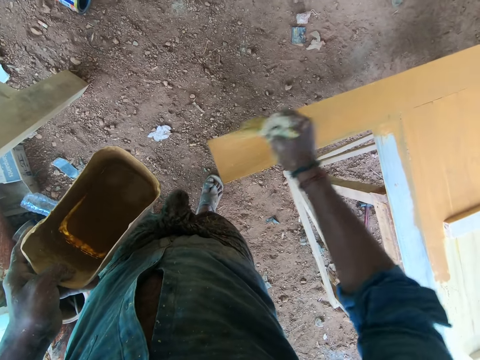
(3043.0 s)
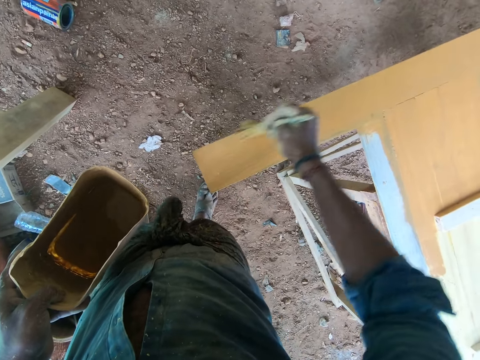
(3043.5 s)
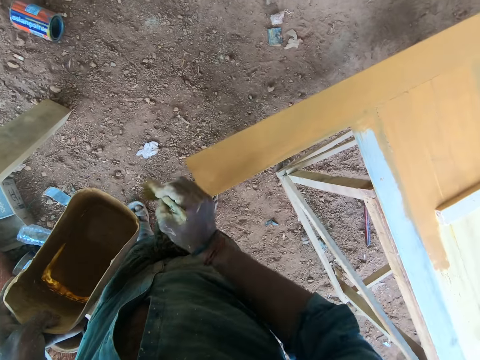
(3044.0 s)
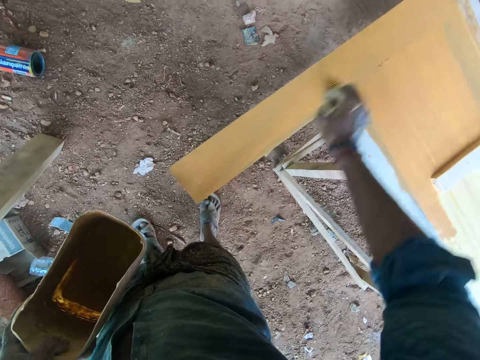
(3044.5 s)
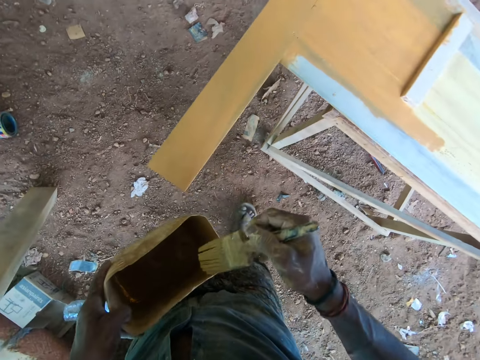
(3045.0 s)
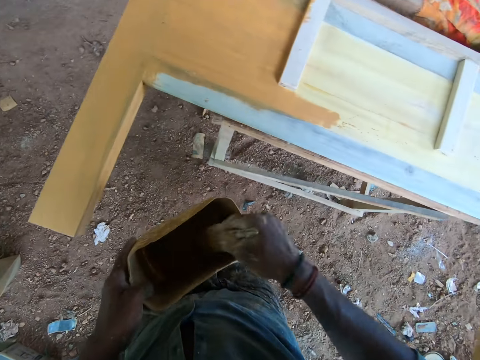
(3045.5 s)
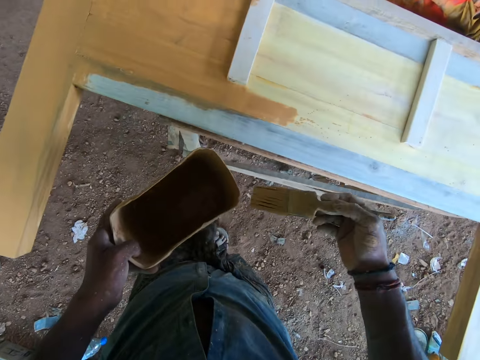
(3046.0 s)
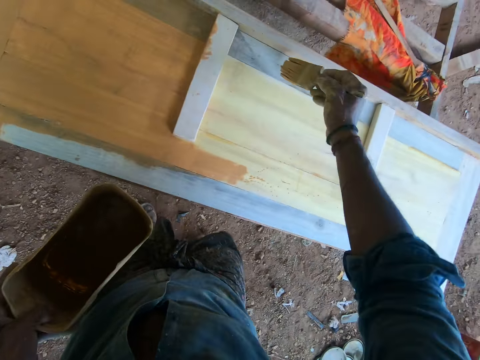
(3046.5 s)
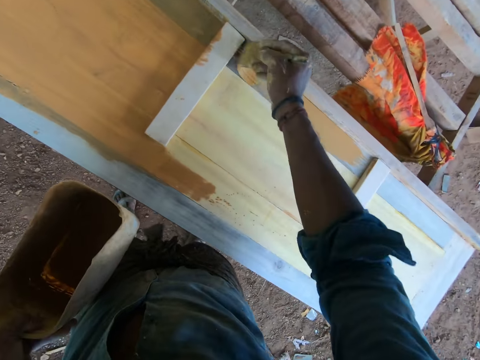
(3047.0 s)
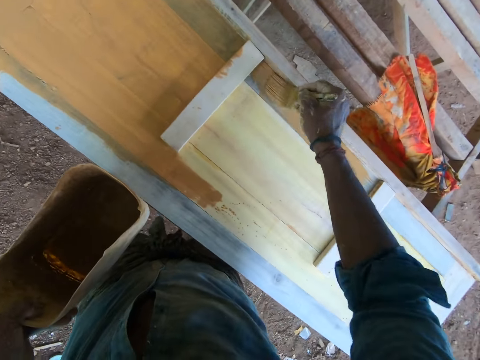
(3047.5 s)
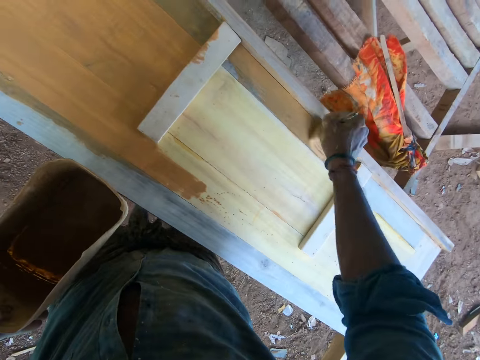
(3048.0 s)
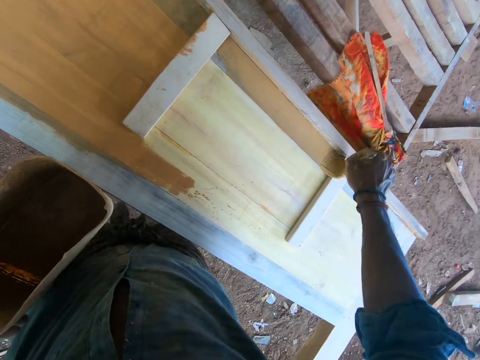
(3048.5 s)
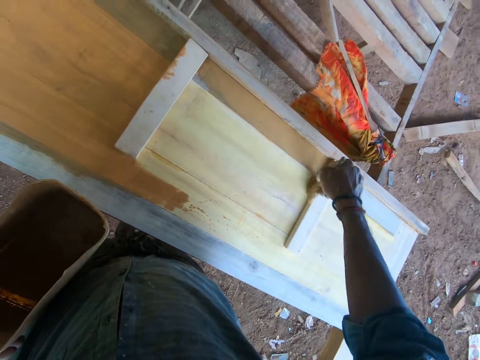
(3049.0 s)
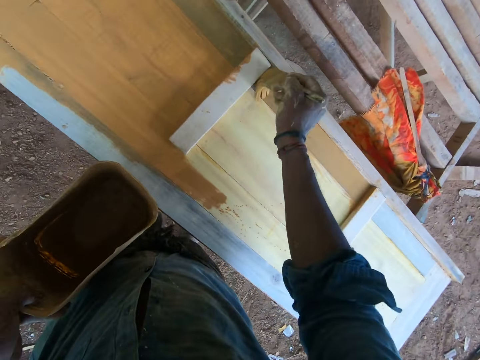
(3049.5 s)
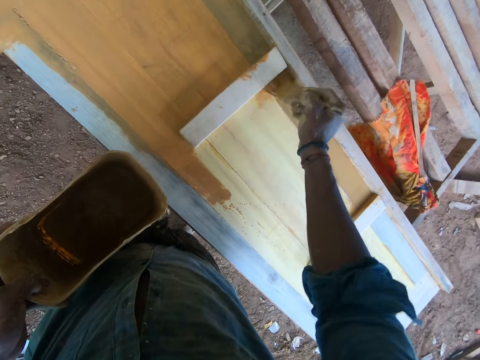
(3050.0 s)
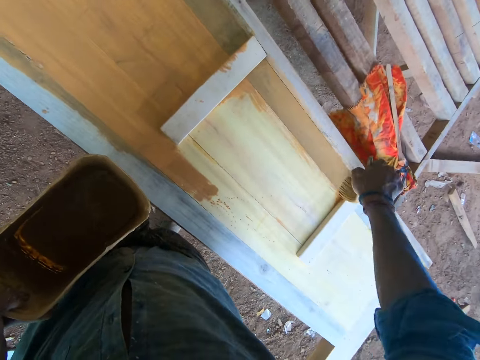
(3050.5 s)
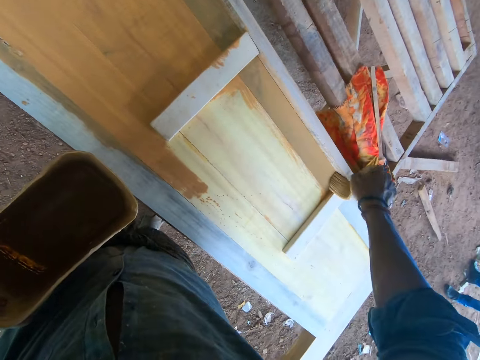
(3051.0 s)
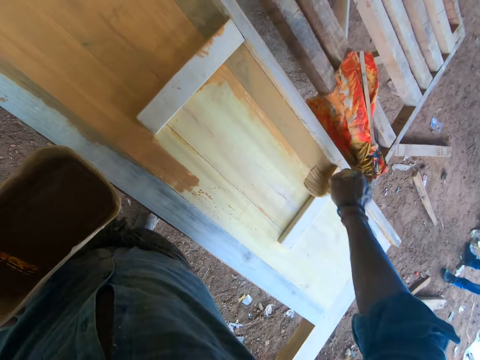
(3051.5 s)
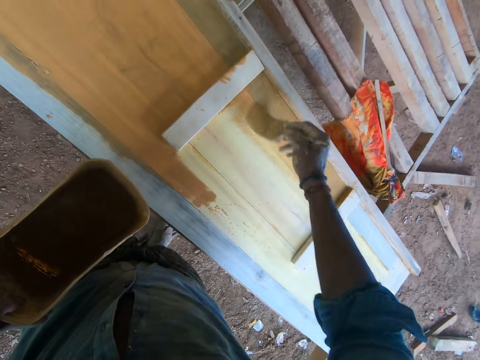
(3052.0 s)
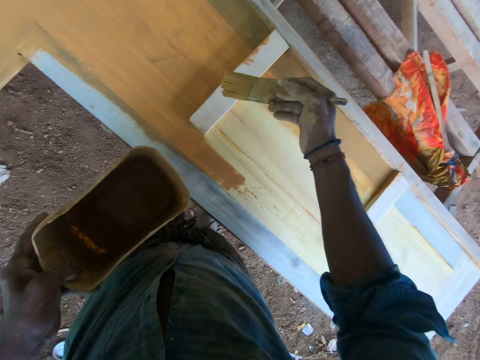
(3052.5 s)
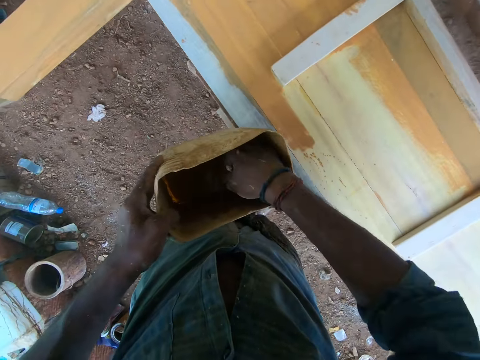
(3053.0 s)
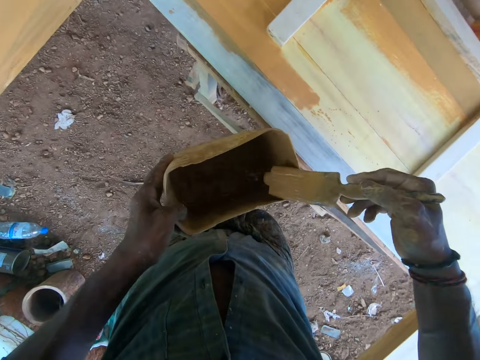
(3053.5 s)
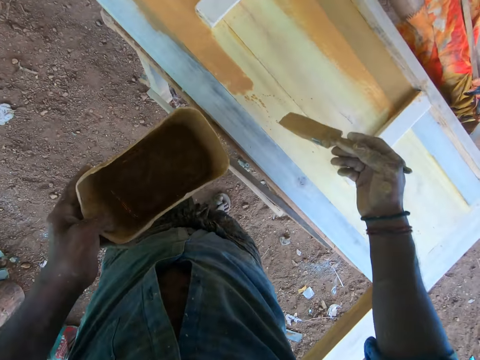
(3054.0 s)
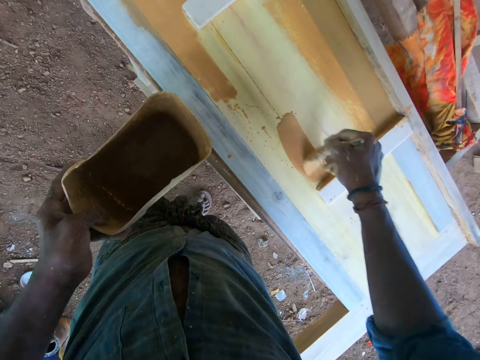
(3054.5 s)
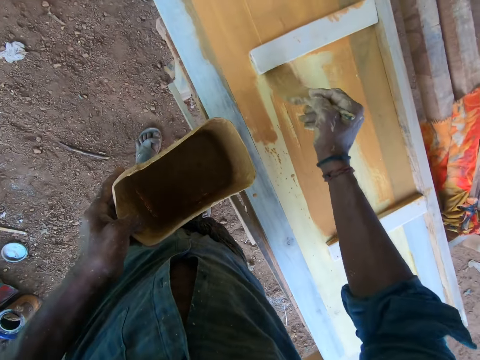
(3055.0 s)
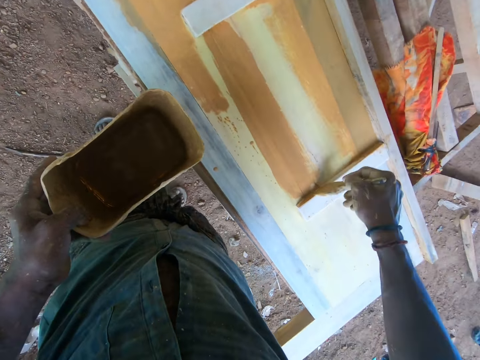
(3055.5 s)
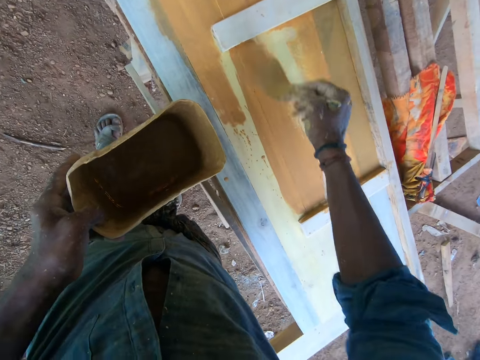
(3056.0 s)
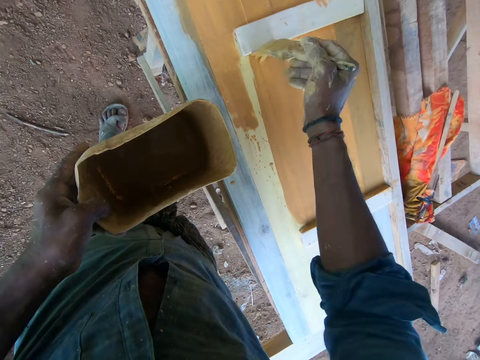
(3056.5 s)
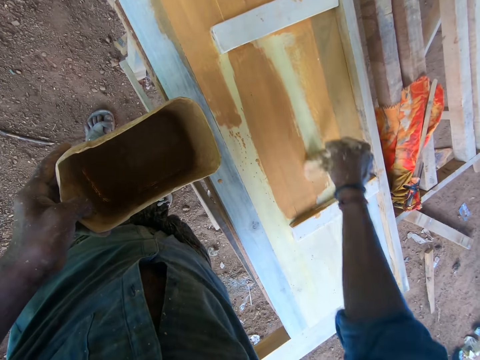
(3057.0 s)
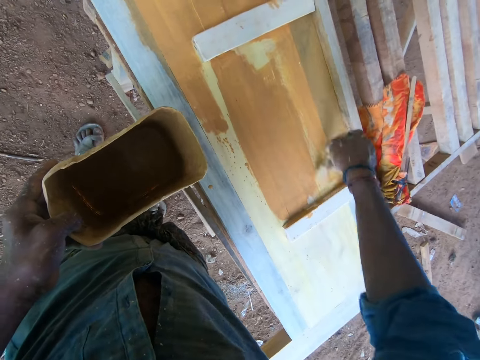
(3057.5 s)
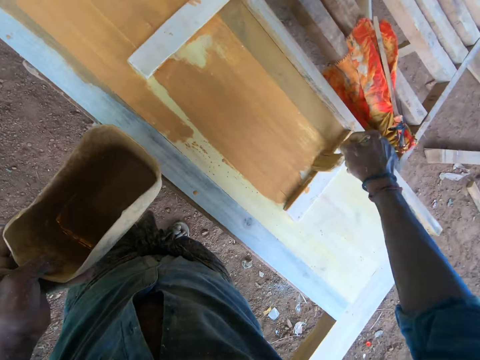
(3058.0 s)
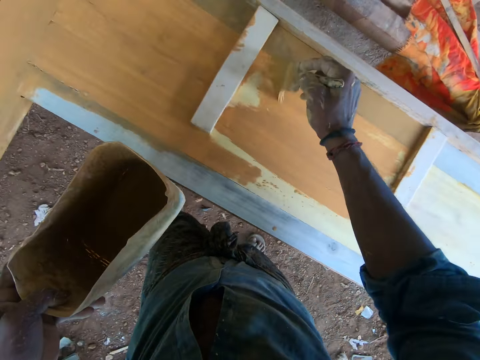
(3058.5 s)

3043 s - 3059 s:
The camera wearer dips the paintbrush in his right hand in the paint container in his left hand. He rubs the paint brush in his right hand on the paint container in his left hand. He paints the piece of wood with the paint brush in his right hand. He dips the paintbrush in his right hand in the paint container in his left hand. He rubs the paint brush in his right hand on the paint container in his left hand. He paints the piece of wood with the paint brush in his right hand.

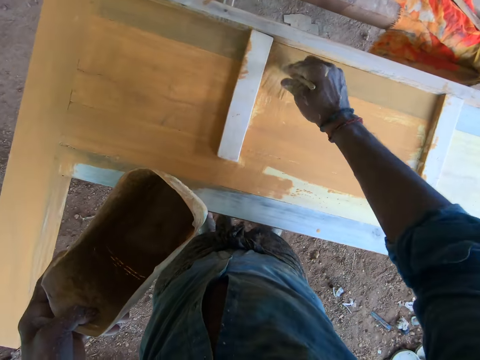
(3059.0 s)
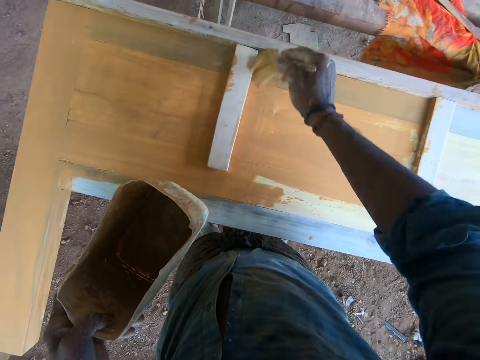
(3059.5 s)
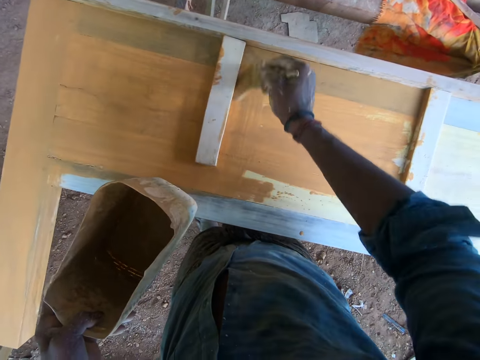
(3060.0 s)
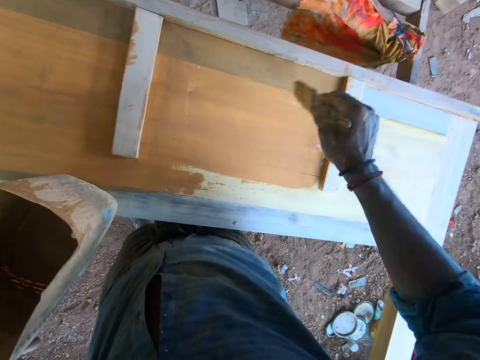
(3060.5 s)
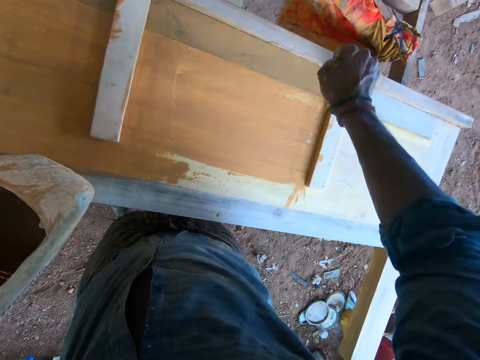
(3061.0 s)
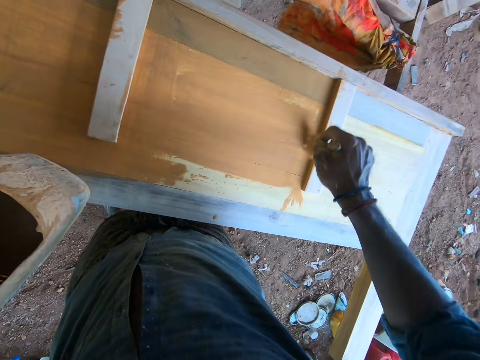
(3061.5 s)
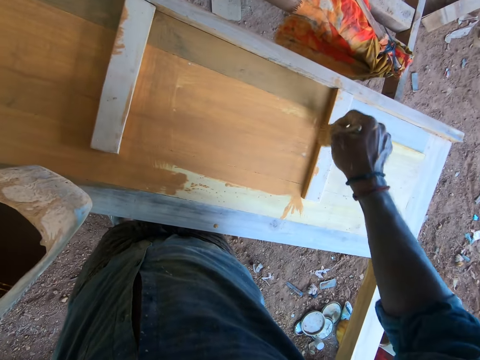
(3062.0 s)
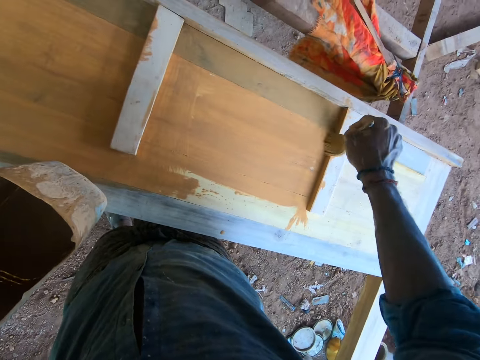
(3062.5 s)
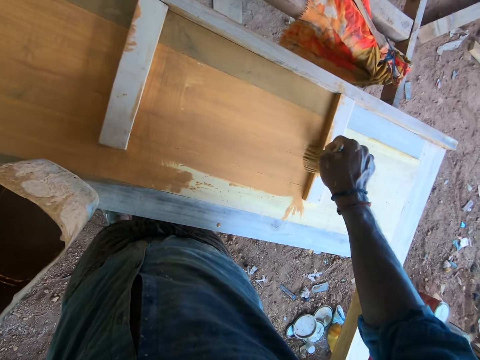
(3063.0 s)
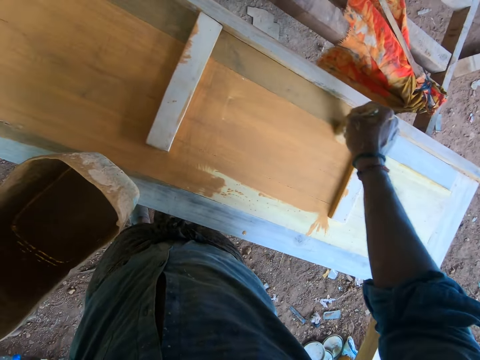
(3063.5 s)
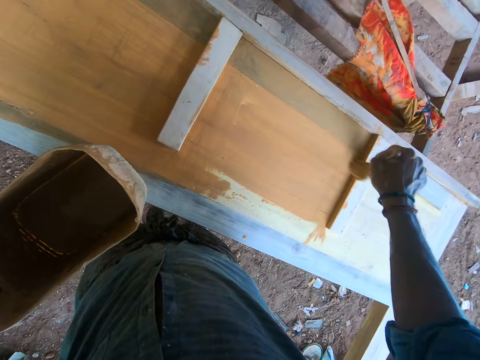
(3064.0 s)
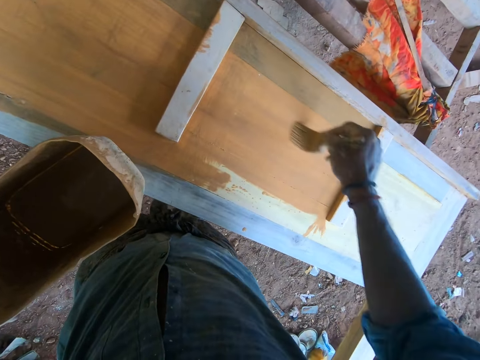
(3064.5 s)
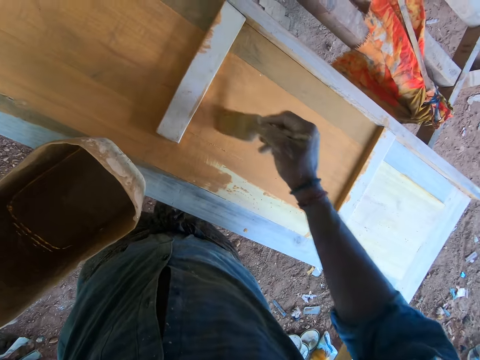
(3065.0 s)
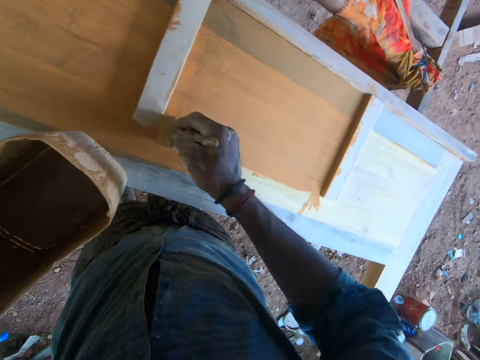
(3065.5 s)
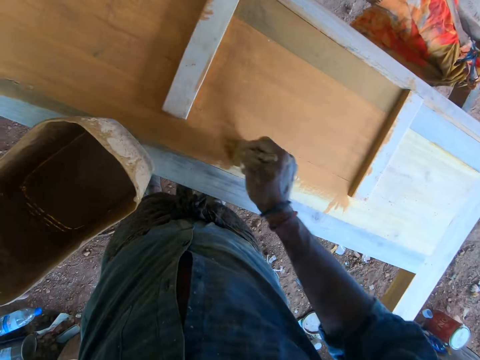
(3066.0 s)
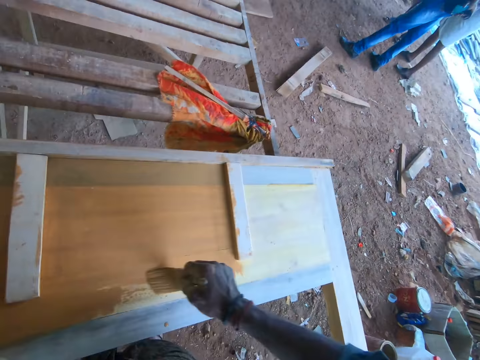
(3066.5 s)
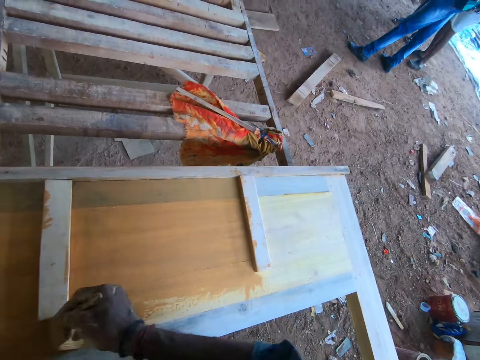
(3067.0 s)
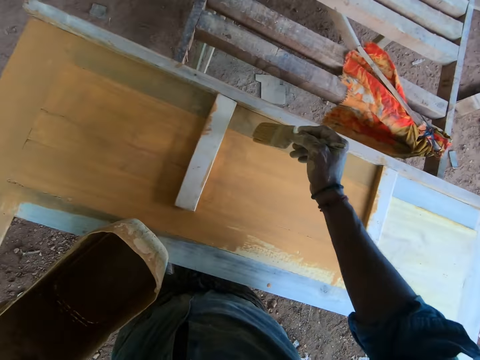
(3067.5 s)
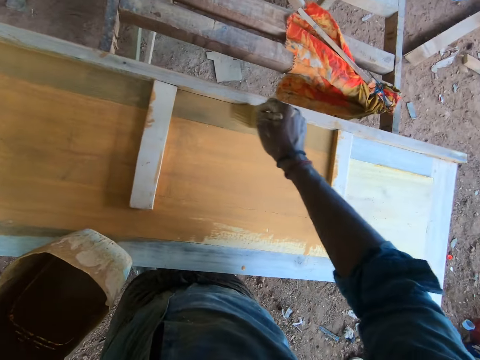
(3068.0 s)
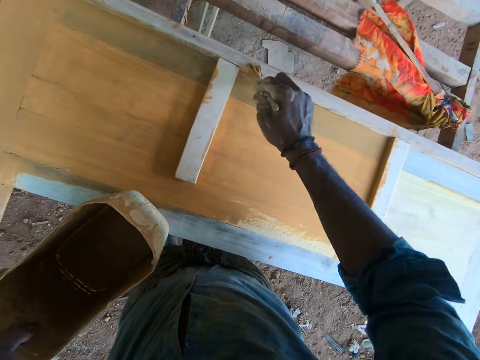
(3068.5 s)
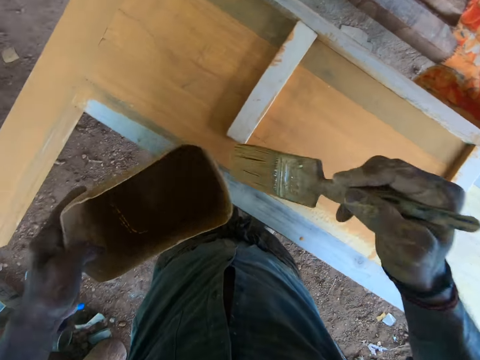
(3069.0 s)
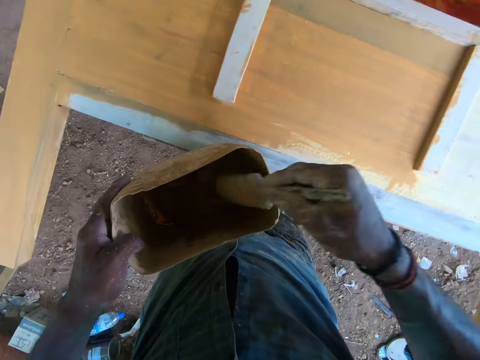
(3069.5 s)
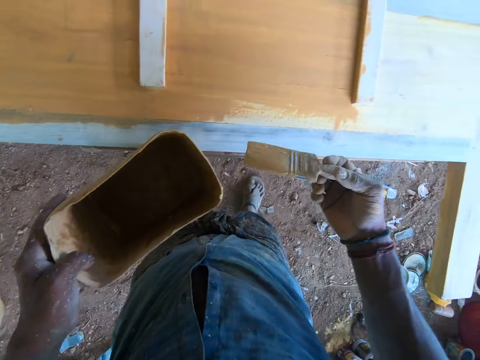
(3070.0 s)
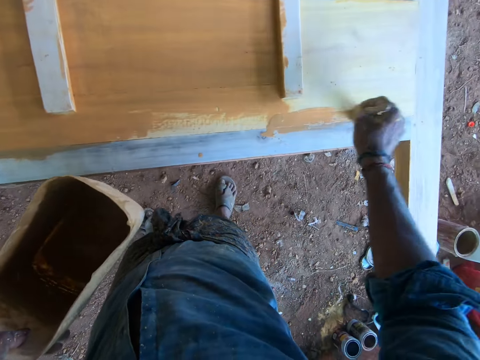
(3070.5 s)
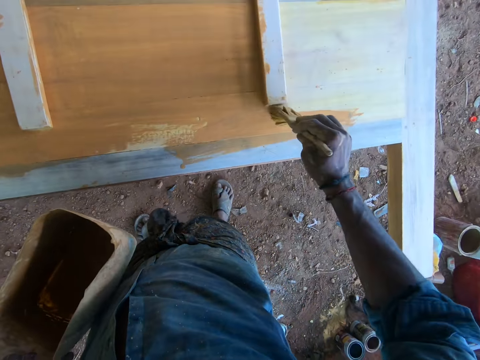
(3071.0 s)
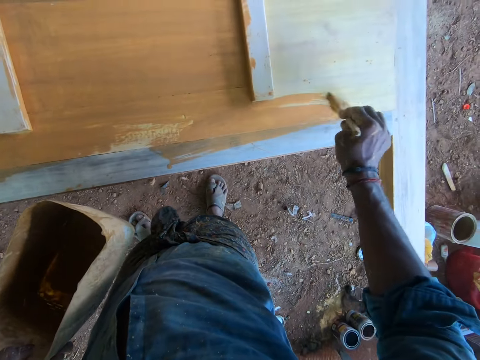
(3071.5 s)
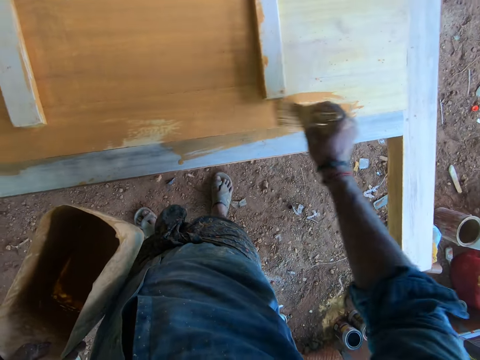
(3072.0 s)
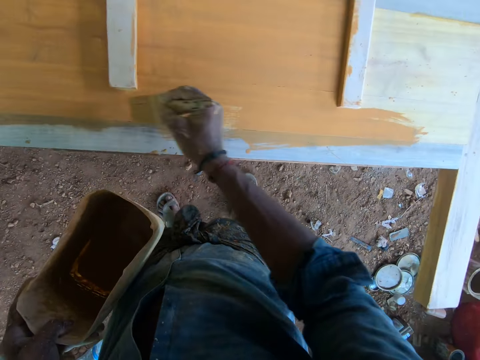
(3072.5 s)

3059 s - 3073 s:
The camera wearer dips the paintbrush in his right hand in the paint container in his left hand. He rubs the paint brush in his right hand on the paint container in his left hand. He paints the piece of wood with the paint brush in his right hand.
